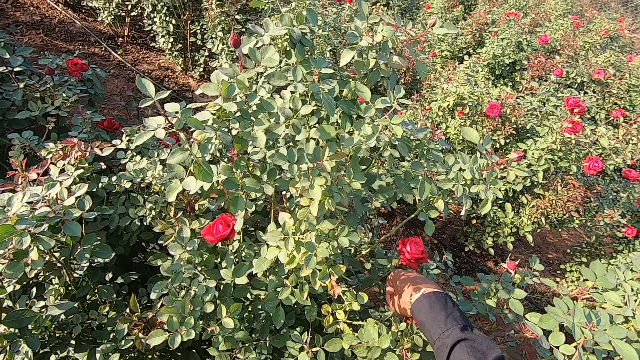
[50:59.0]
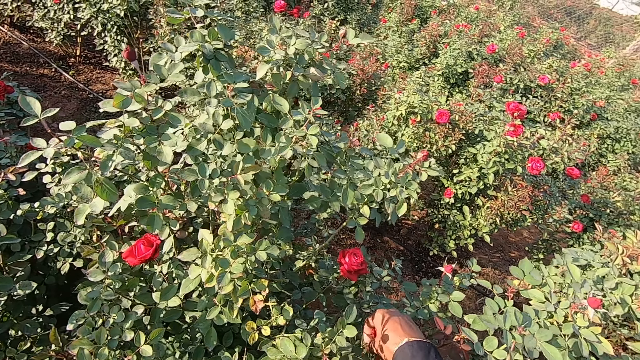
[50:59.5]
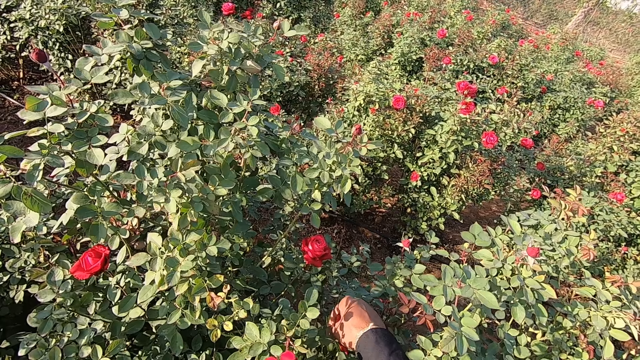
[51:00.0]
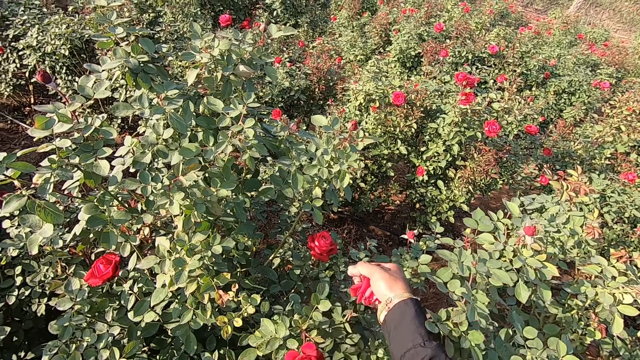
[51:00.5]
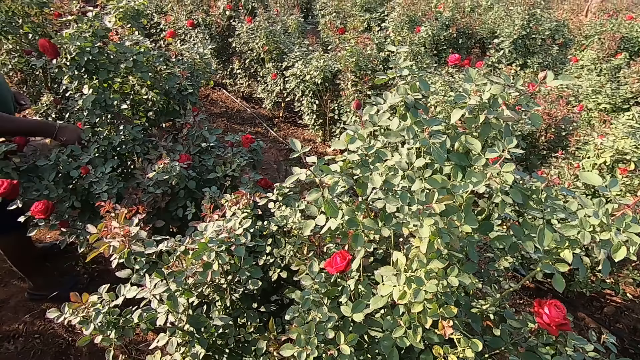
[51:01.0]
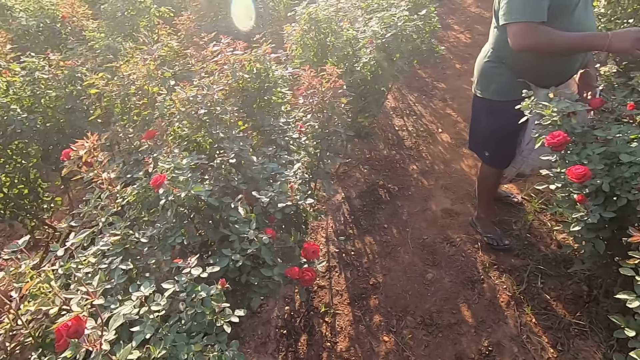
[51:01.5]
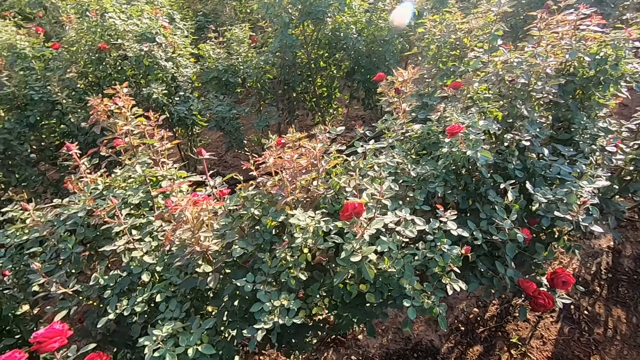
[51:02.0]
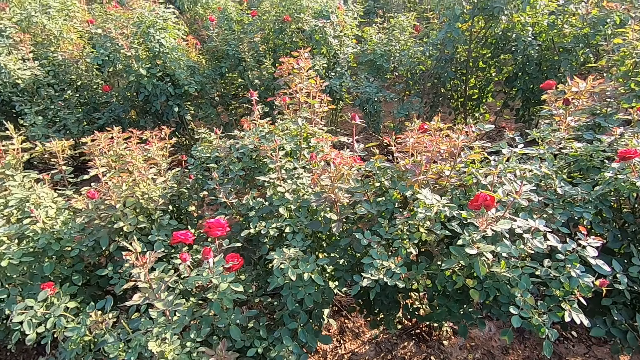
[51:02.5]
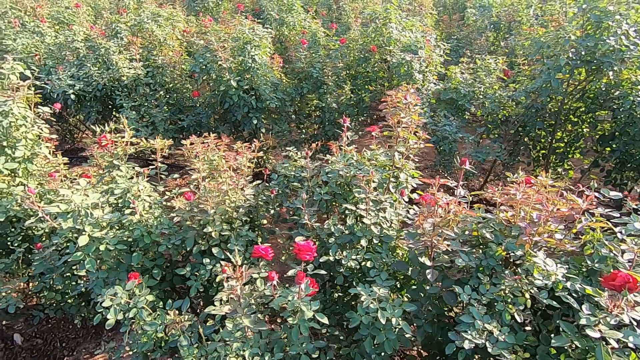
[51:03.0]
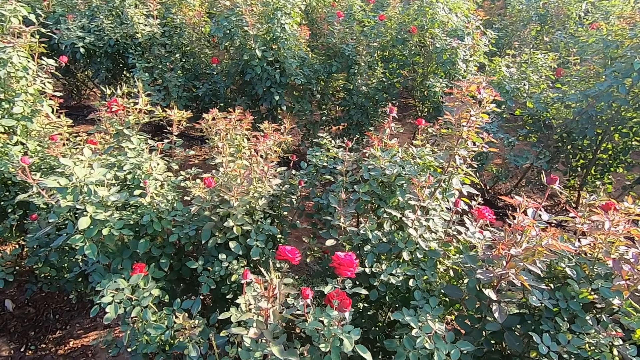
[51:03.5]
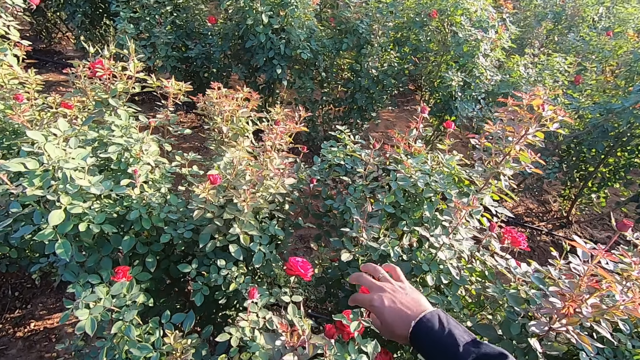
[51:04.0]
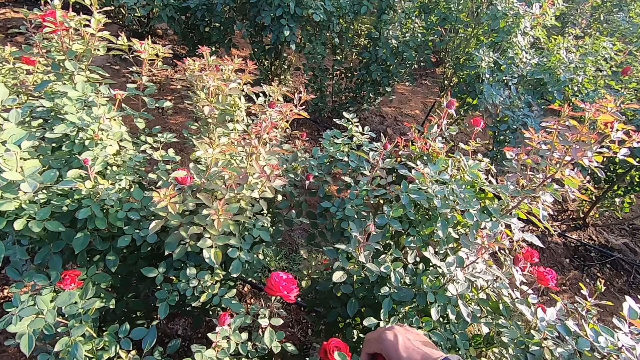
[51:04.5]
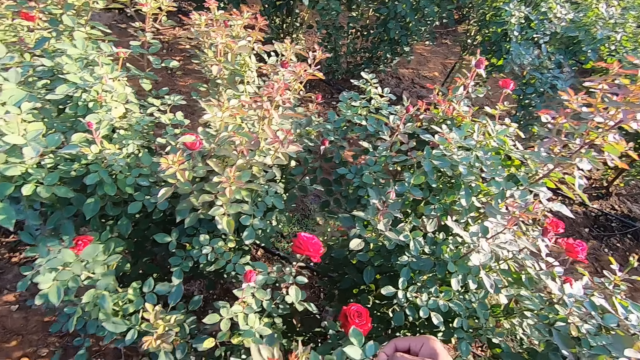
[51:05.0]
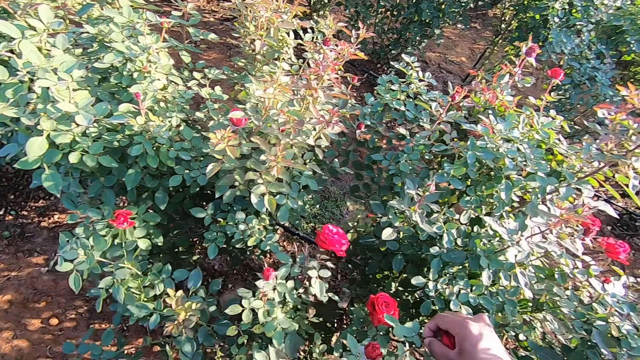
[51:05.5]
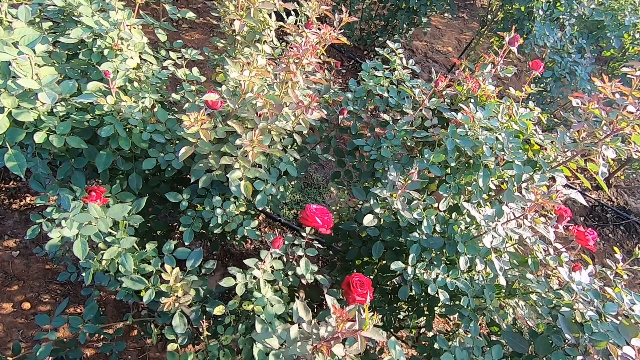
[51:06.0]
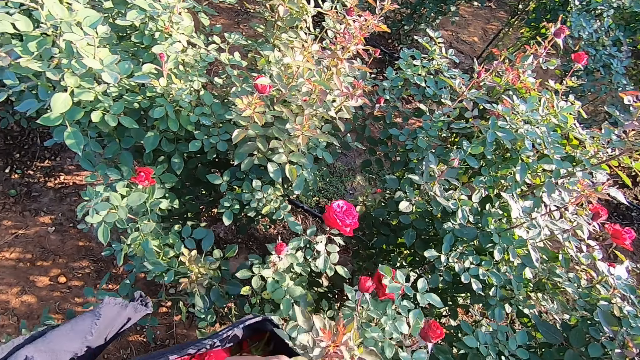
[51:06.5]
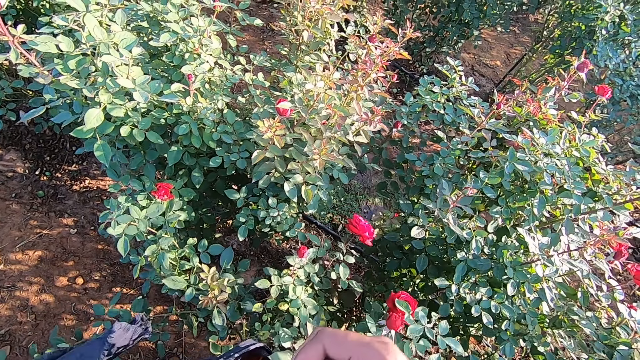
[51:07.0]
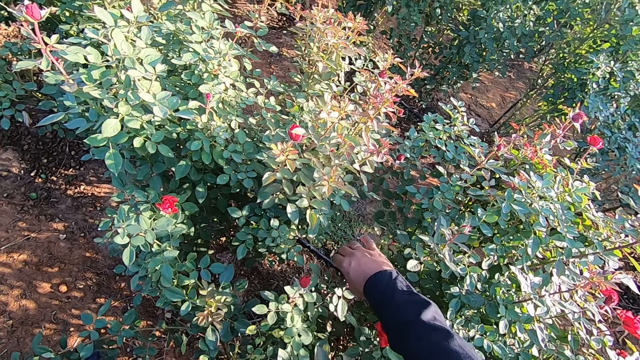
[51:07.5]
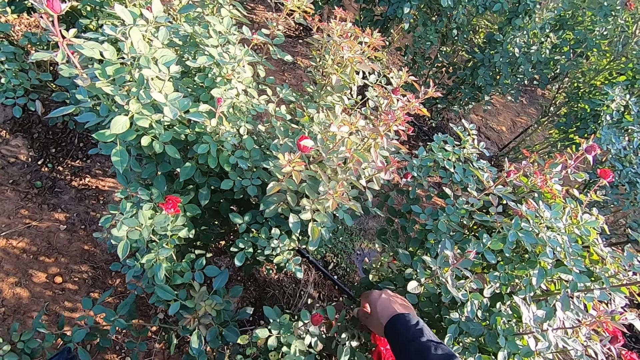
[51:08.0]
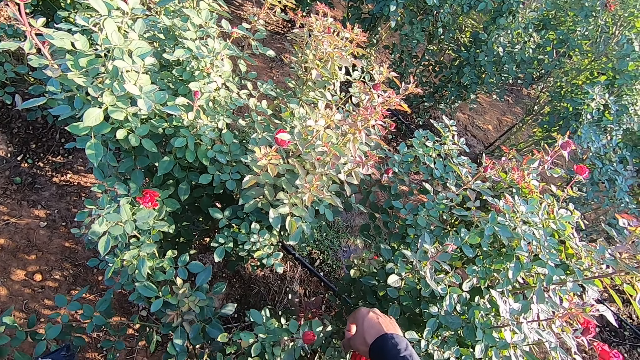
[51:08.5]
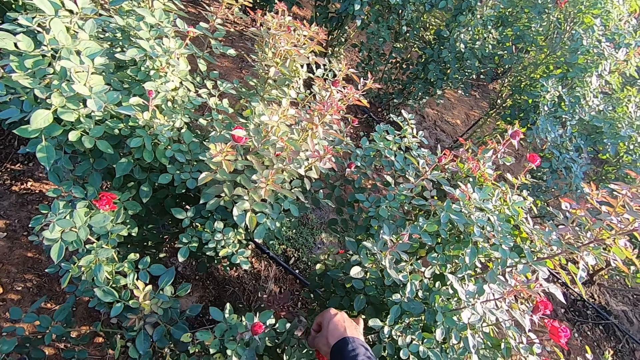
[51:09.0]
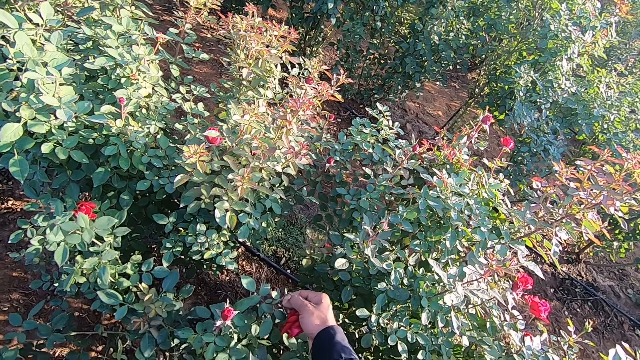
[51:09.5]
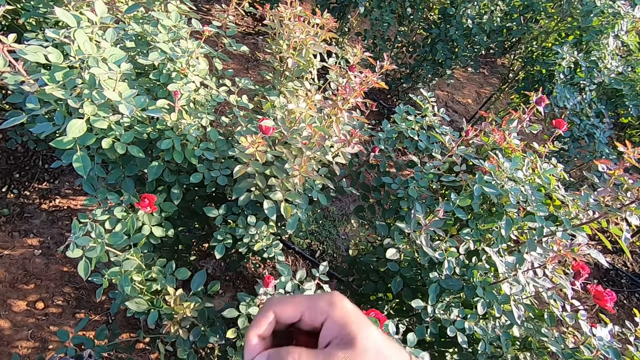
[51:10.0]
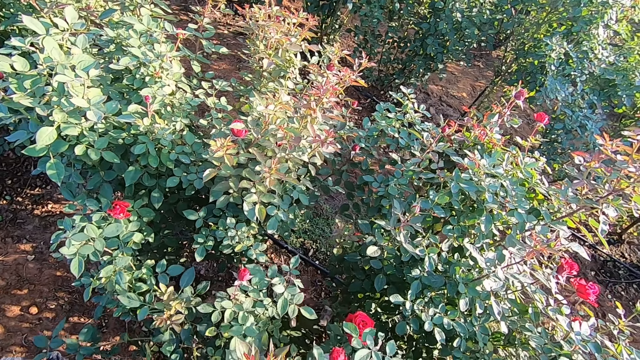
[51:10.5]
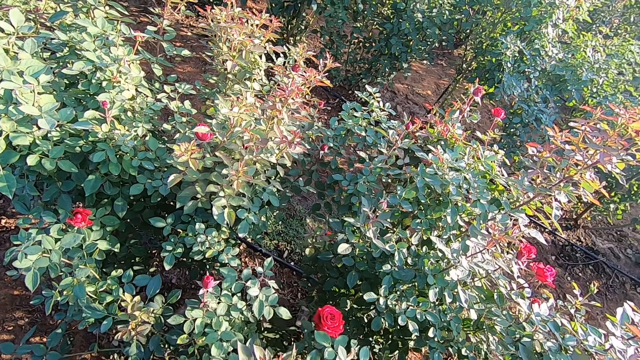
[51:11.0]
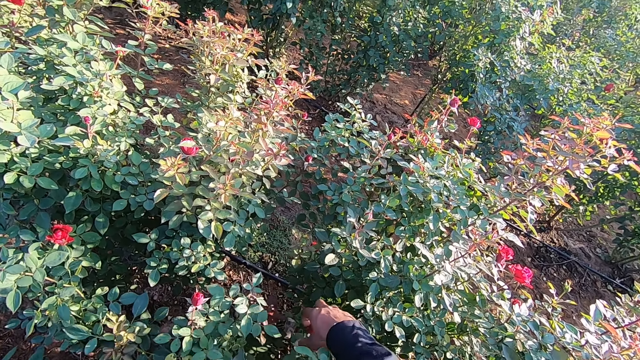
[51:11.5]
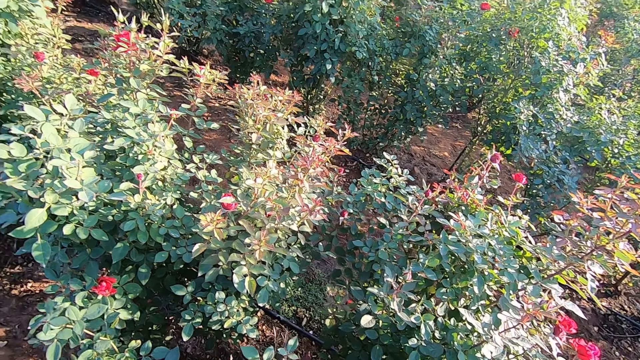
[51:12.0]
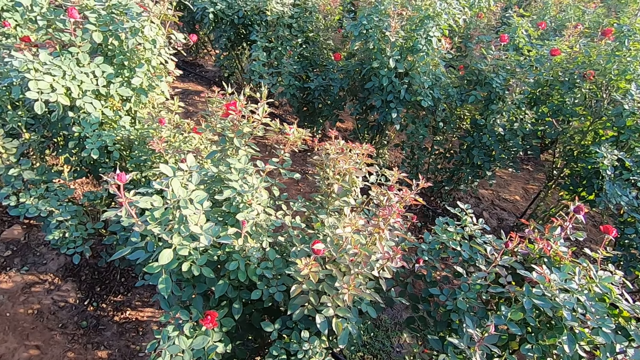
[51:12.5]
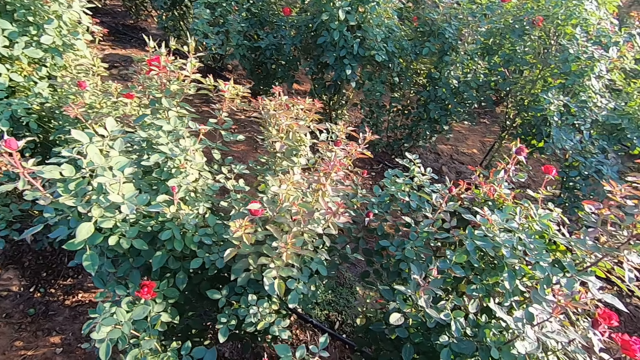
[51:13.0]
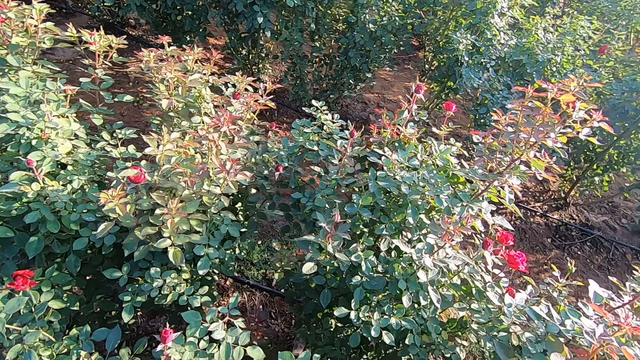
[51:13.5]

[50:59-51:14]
The camera wearer plucks a flower from the flower plant in the garden with his right hand. He talks to a man. He places the flower in the scarf. He talks to the man. He moves towards another bush. He plucks a flower from a flower plant in the garden with his right hand. He drops the flower in the cloth or scarf with his right hand. He talks to the man. He plucks a flower from the flower plant in the garden with his right hand. He talks to the man. He places the flower in the scarf. He talks to the man. He plucks the flower.

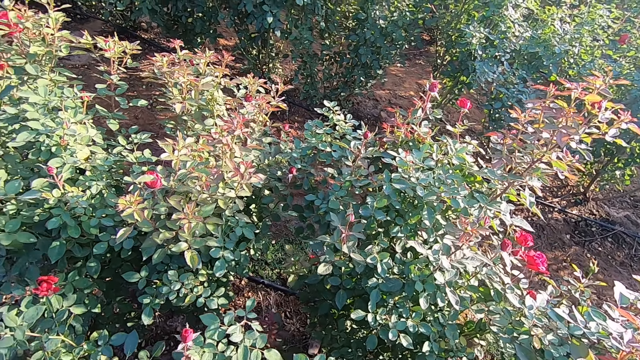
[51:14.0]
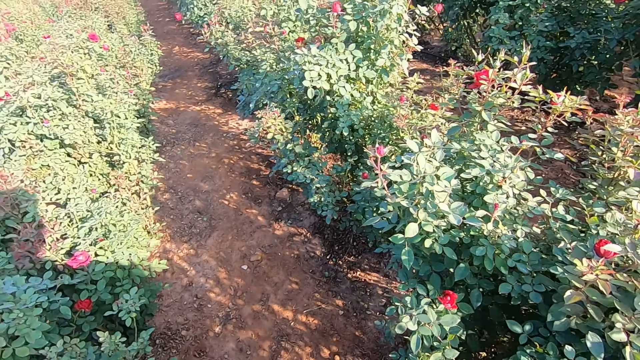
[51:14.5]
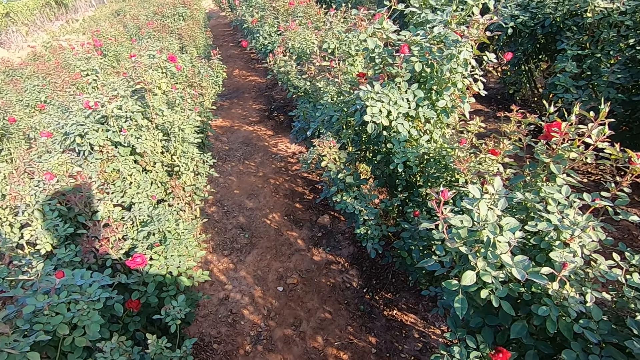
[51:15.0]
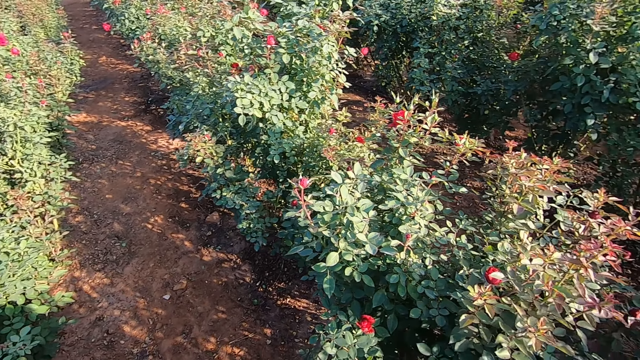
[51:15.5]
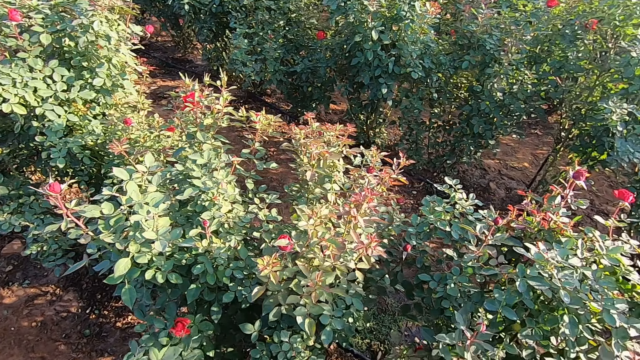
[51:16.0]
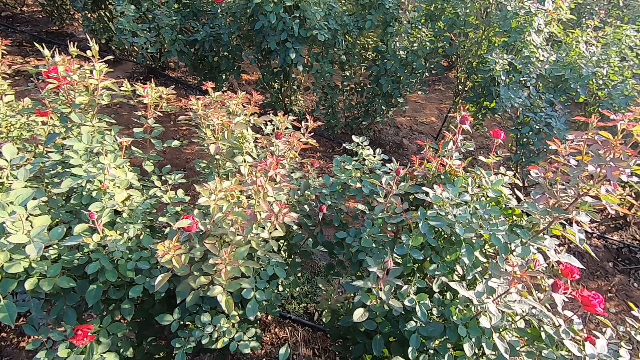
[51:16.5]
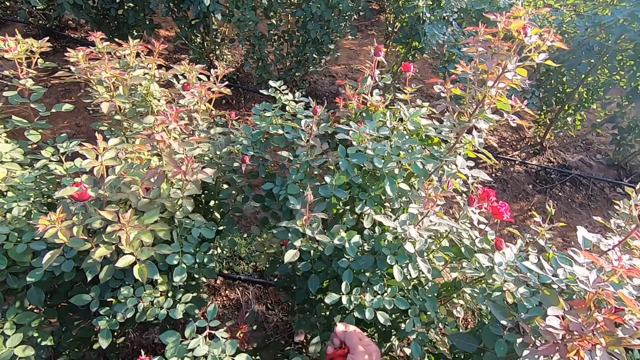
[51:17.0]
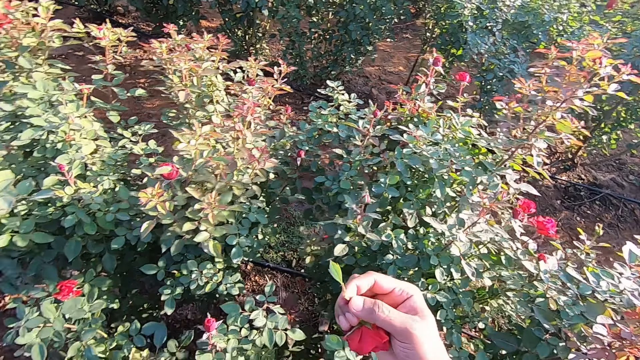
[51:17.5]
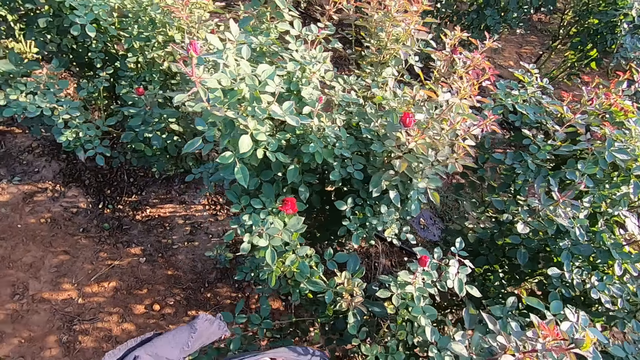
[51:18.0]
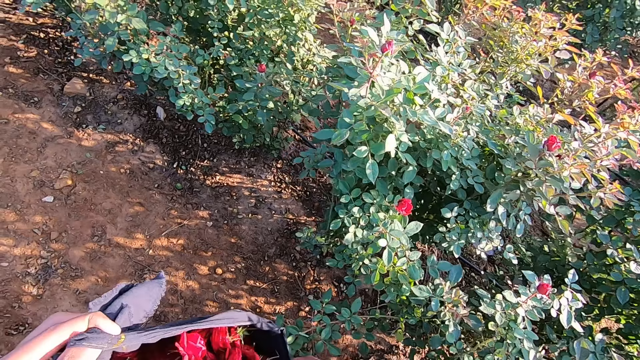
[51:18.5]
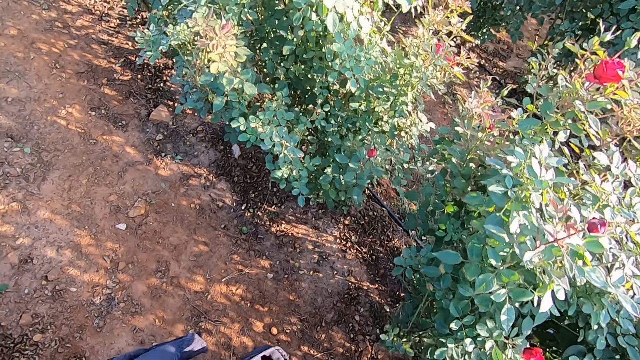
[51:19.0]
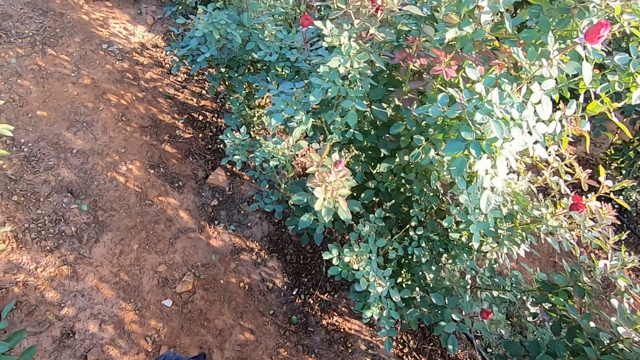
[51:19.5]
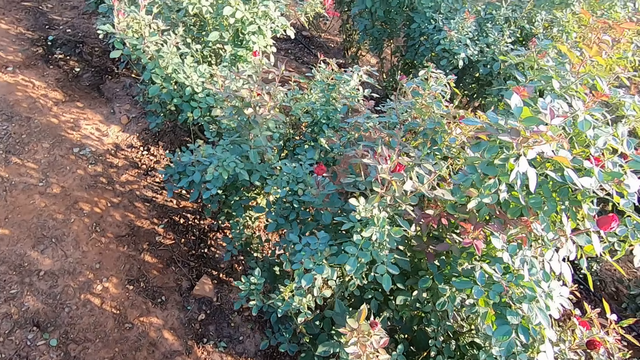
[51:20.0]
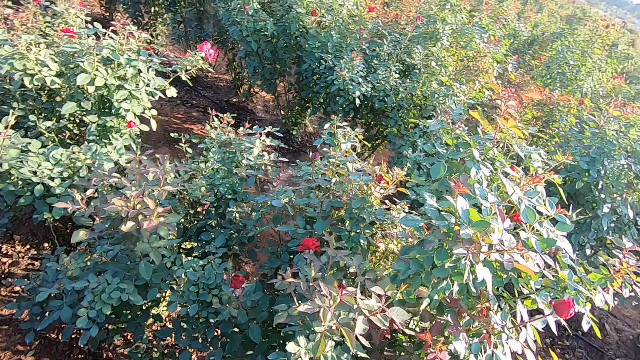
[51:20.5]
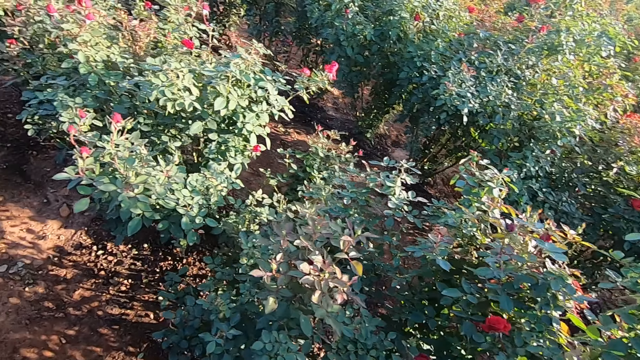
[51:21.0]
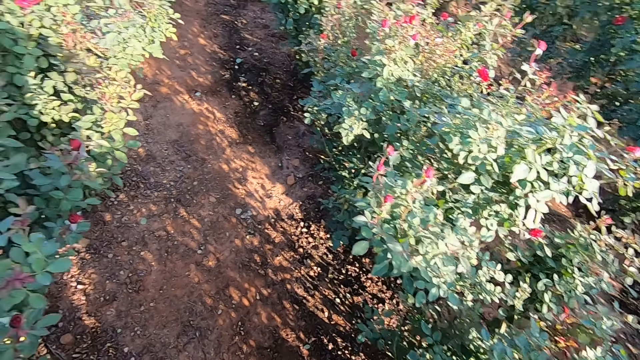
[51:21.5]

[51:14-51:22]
The camera wearer talks to a man. He holds a flower in his right hand. He places the flower in the scarf. He talks to the man and walks towards another bush.
